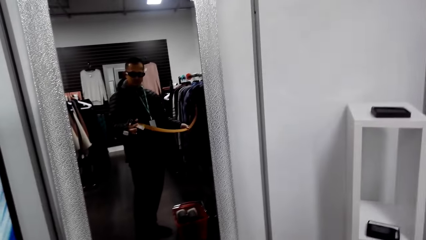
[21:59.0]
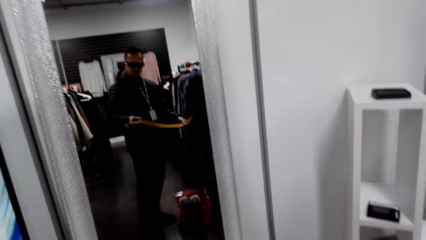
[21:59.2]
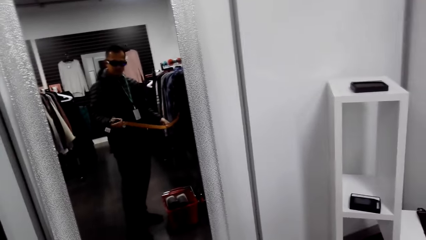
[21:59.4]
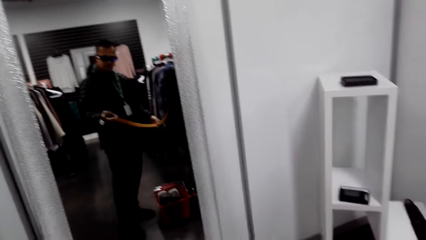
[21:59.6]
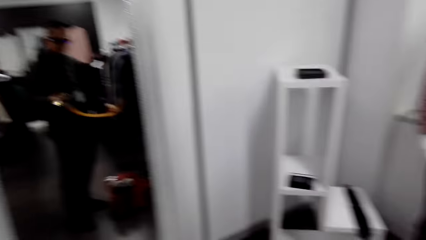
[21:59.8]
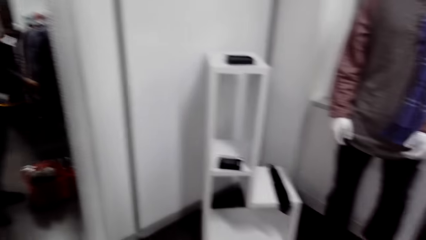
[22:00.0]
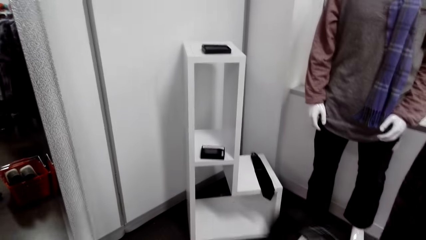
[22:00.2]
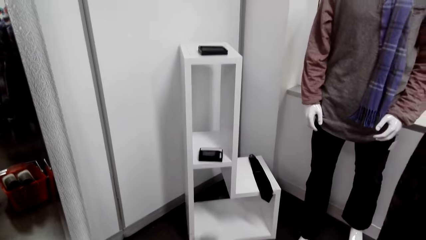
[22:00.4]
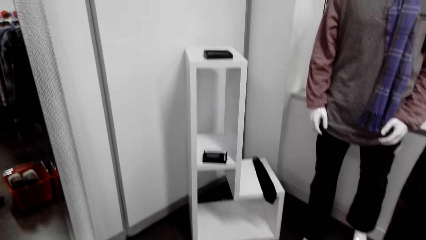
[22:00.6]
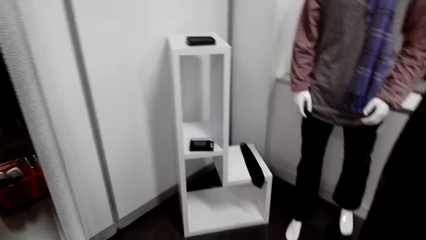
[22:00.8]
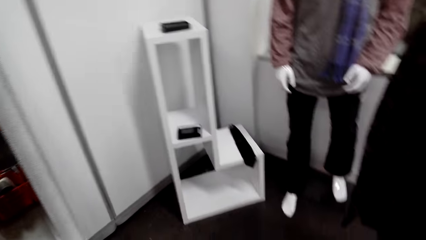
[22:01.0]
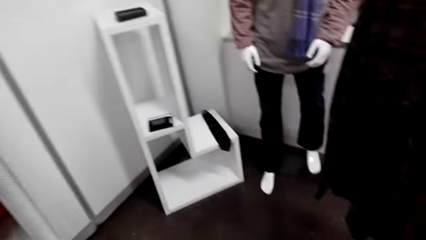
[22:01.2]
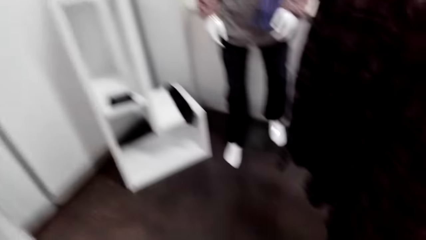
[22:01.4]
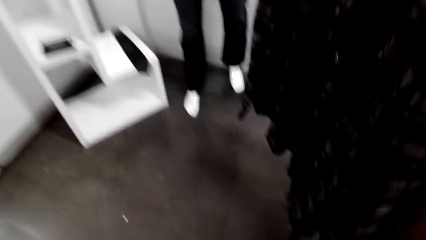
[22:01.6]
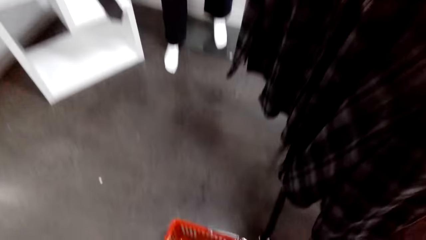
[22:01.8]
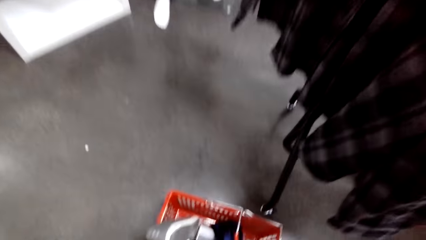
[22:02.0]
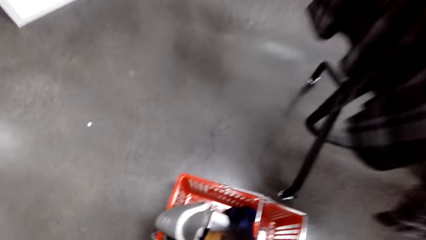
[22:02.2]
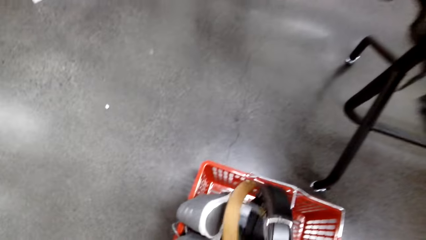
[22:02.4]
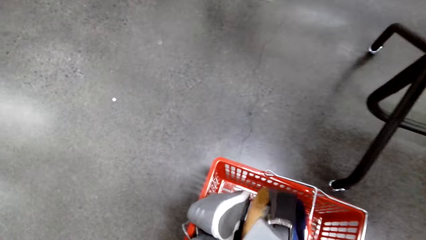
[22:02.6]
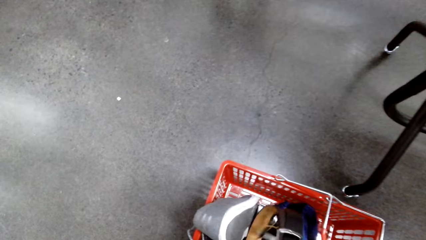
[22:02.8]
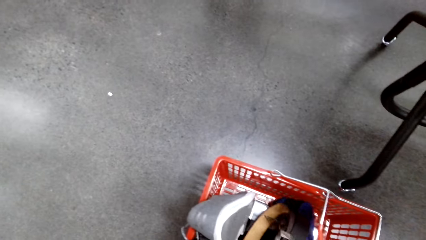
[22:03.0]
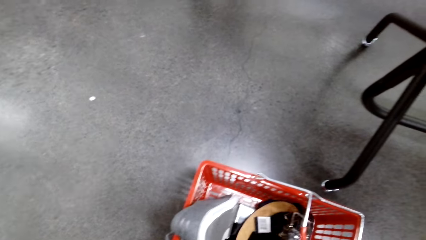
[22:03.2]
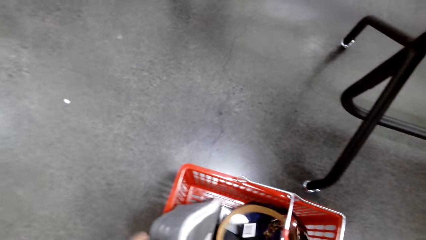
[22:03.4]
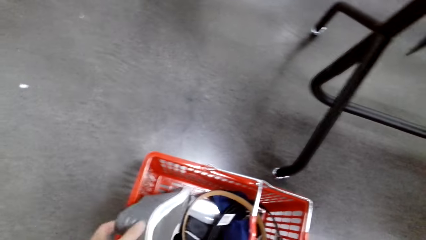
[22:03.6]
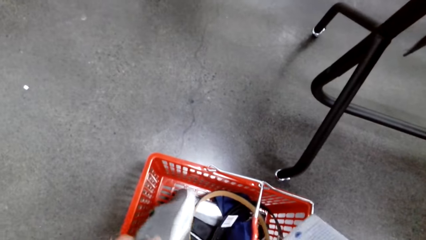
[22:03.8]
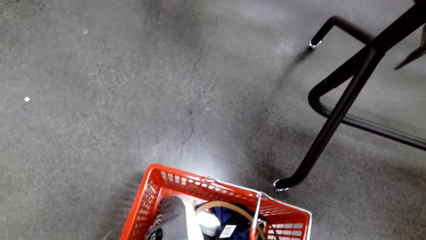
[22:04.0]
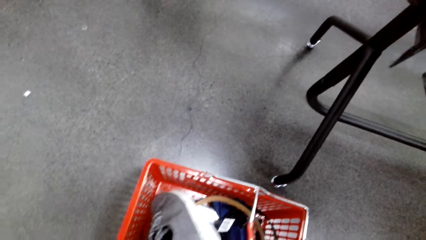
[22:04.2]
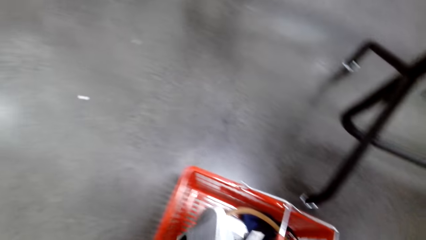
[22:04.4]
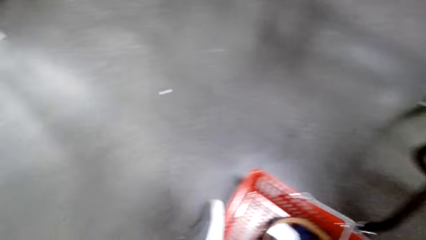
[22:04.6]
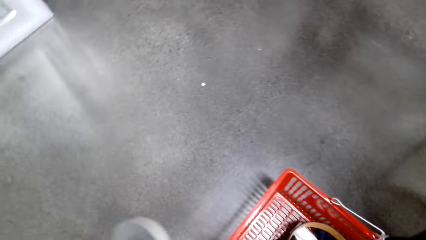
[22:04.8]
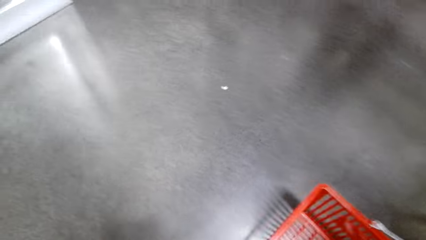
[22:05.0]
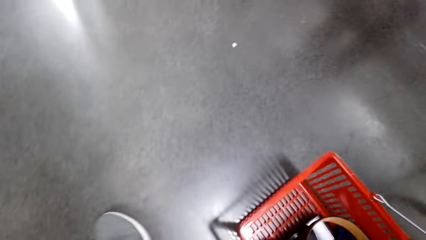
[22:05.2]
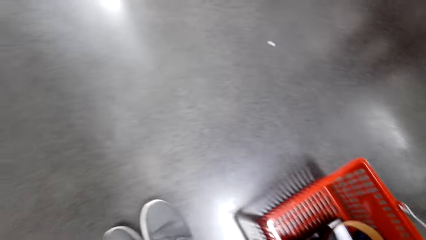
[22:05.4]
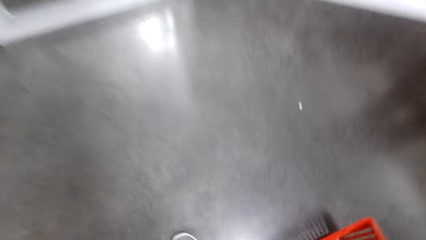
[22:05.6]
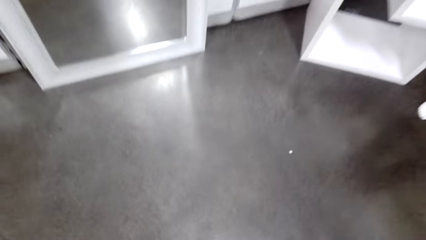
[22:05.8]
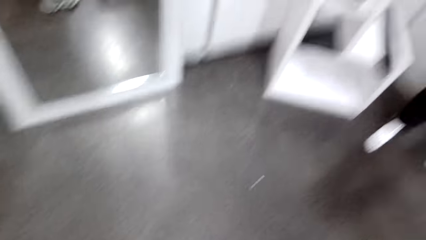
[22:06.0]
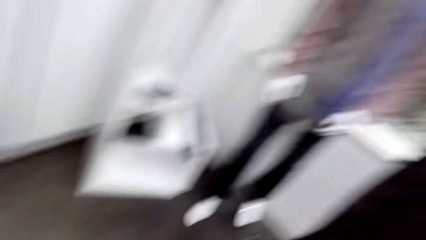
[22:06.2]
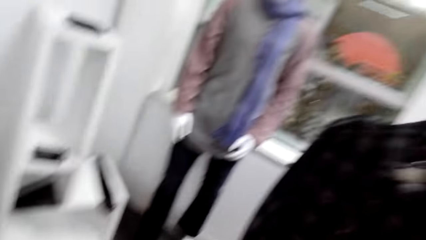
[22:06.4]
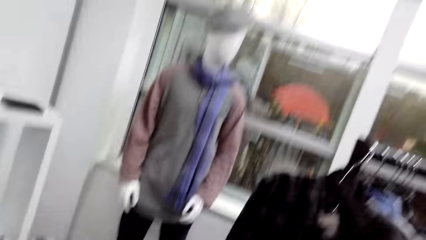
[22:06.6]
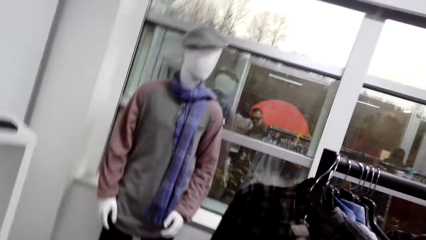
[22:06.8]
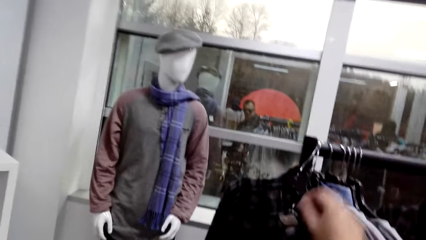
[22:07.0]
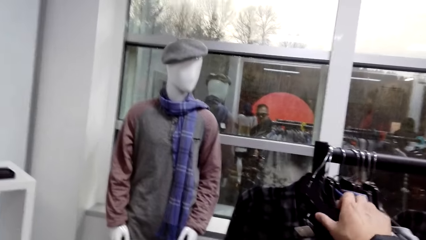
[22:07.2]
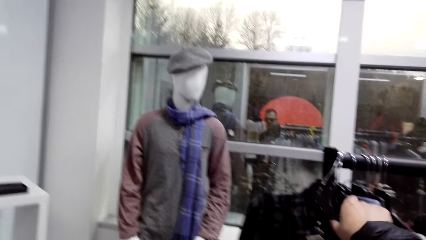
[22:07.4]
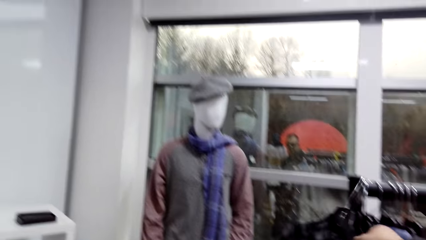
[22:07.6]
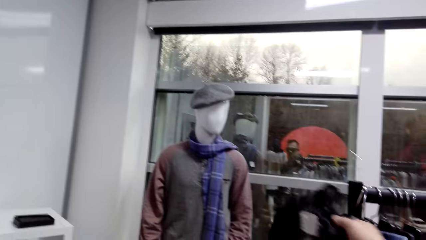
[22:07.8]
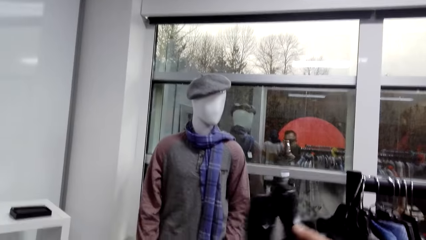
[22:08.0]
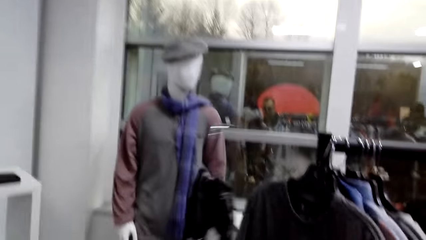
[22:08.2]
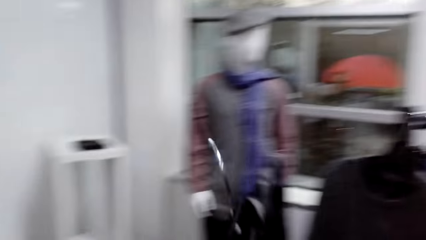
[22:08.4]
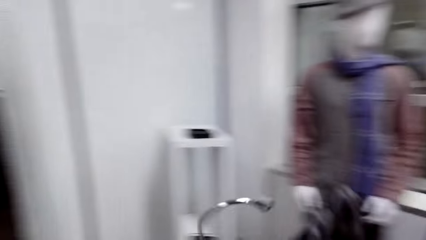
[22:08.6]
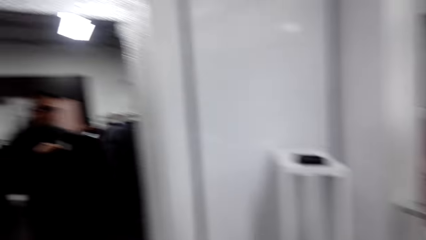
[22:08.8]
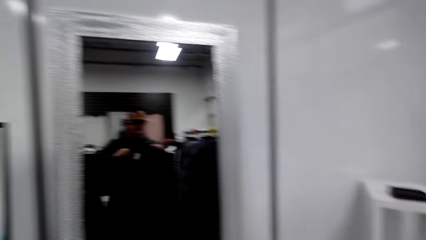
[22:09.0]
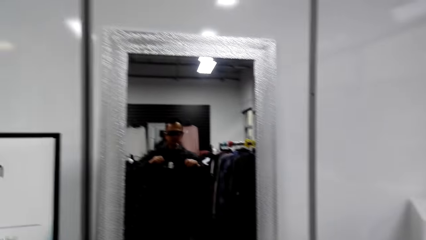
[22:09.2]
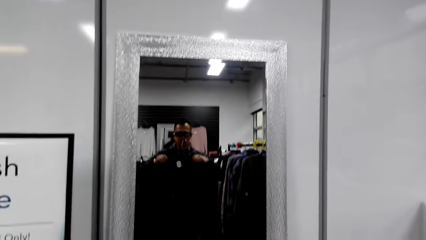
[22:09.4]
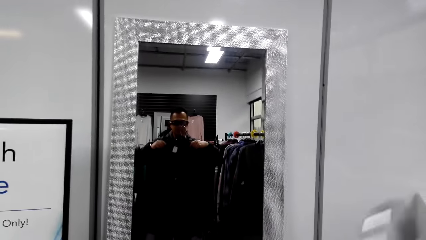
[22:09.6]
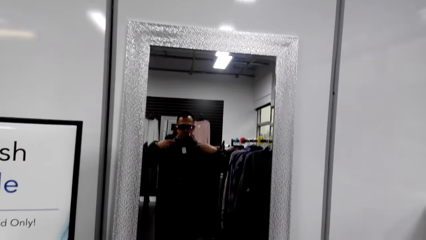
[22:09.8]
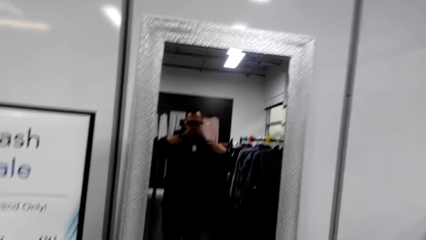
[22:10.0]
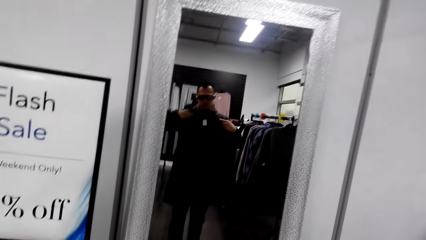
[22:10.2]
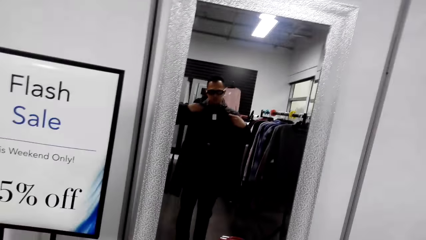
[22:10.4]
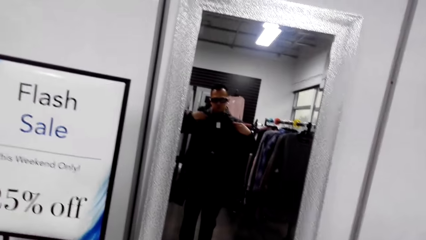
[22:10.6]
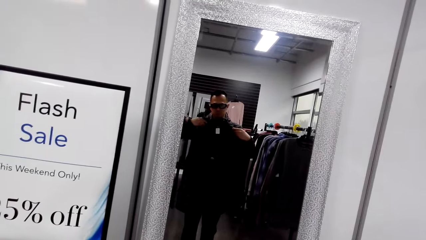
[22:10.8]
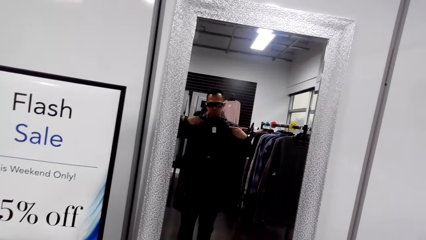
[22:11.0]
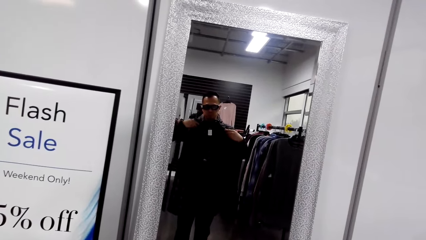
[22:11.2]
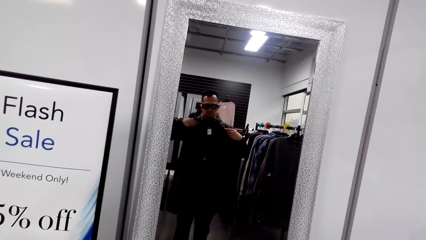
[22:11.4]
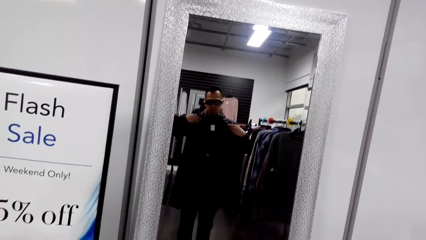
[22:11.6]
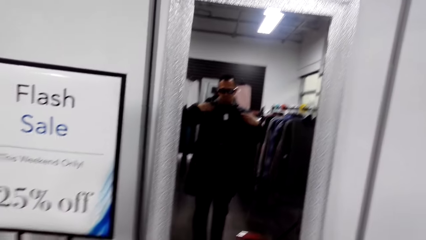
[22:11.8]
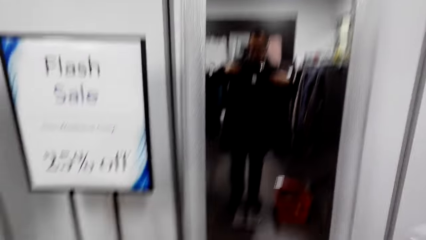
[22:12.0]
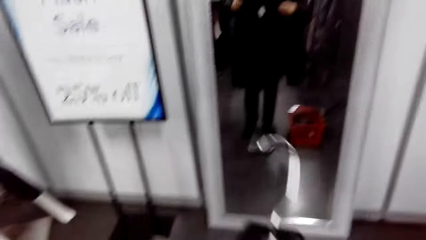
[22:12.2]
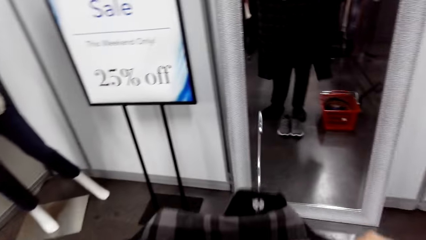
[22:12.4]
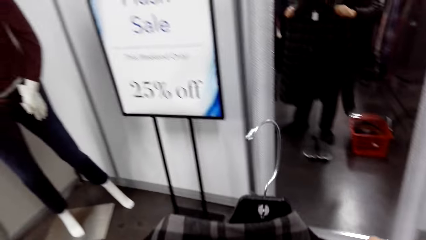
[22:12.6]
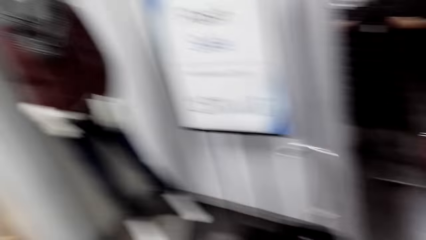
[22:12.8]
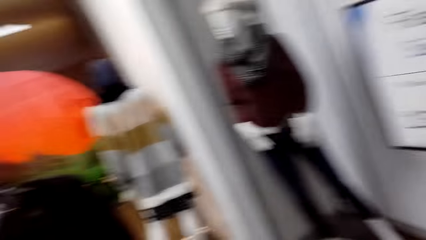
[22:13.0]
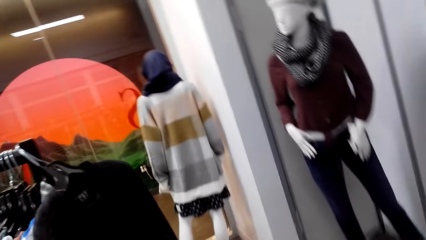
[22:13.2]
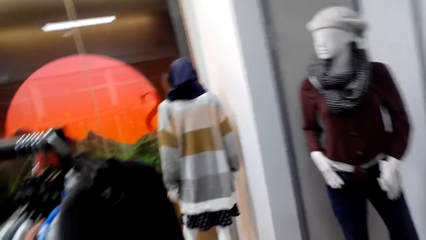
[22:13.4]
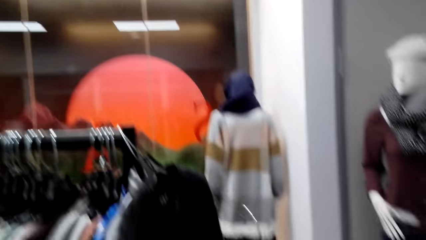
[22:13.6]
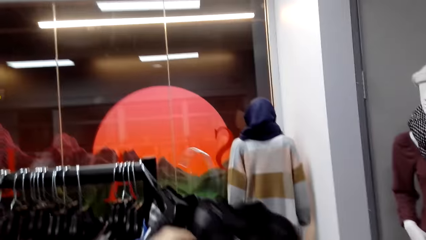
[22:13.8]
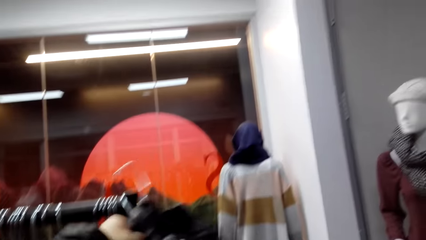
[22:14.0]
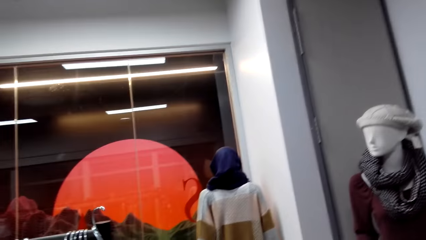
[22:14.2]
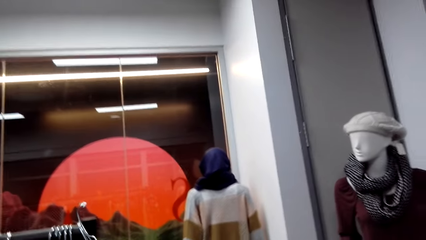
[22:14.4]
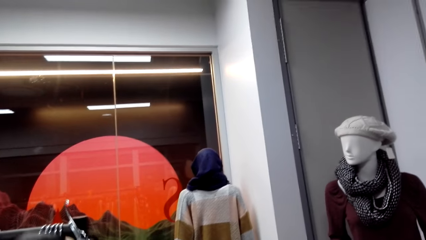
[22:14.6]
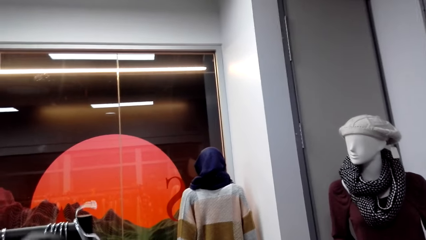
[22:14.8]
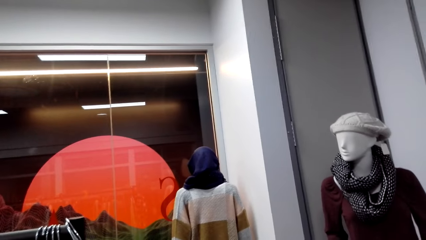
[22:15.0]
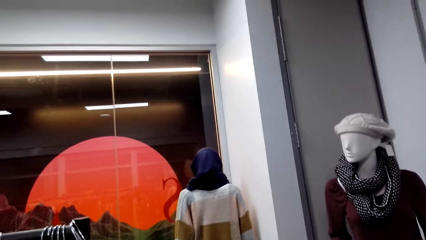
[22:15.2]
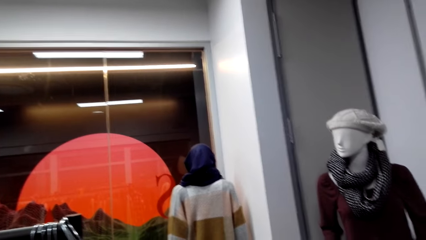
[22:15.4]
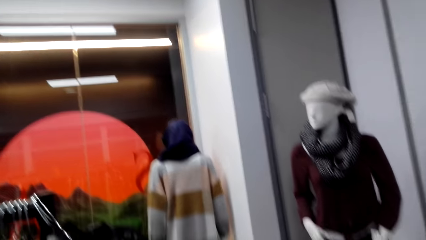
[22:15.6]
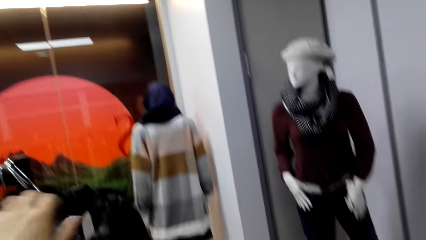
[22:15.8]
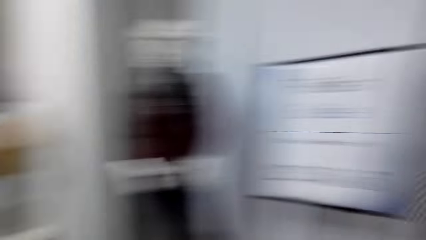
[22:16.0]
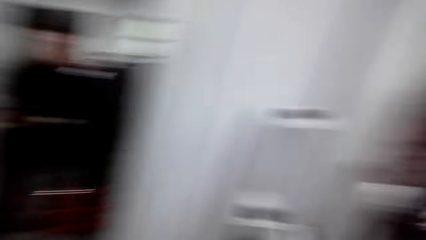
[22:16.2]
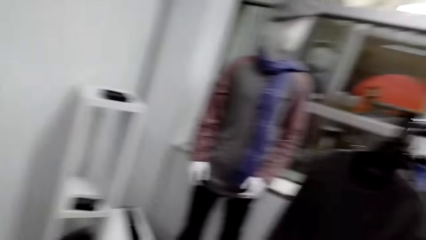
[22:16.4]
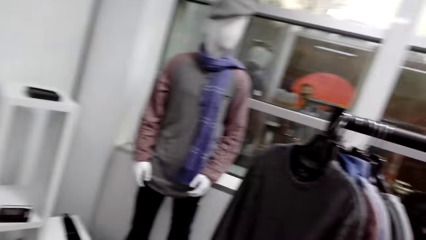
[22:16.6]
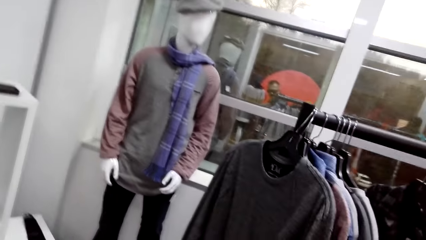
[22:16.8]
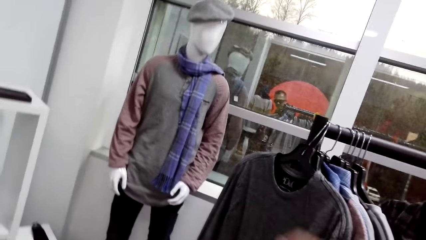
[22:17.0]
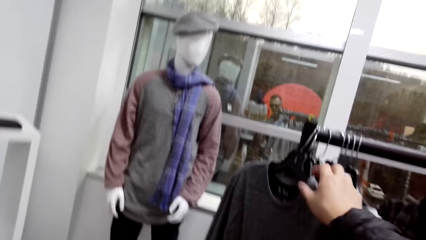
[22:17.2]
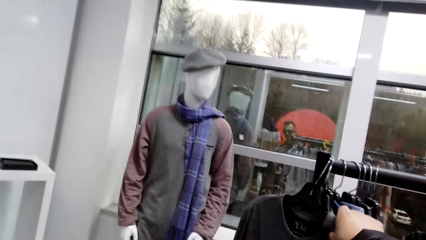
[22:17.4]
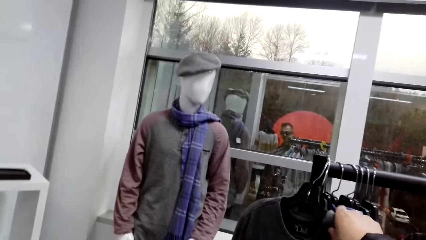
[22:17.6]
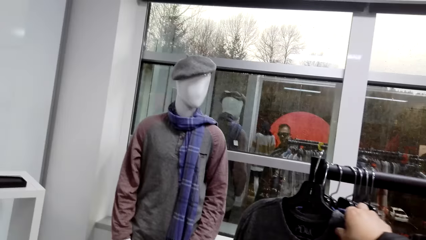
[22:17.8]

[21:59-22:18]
The camera wearer holds the belt. They put the belt in the shopping basket. They remove the shoes in the shopping basket. They put the shoes down. They remove a shirt on the clothing rail. They hold the shirt. They stand on the mirror. They match the shoes with the shirt. They hang the shirt on the clothing rail. They turn around.
